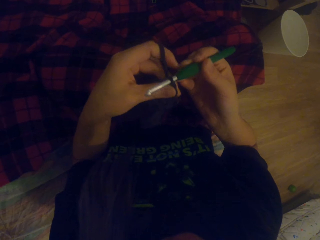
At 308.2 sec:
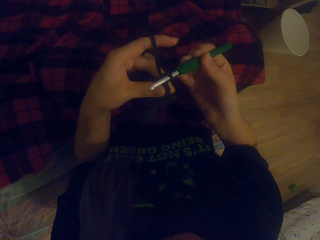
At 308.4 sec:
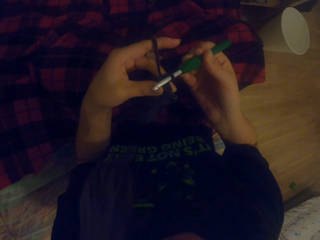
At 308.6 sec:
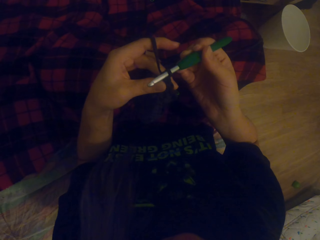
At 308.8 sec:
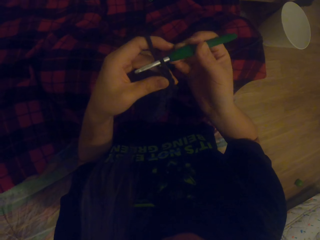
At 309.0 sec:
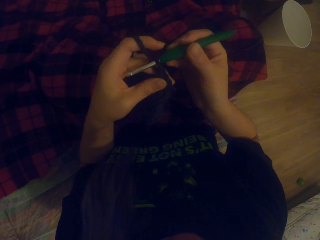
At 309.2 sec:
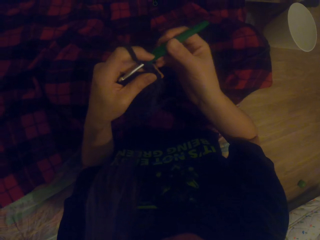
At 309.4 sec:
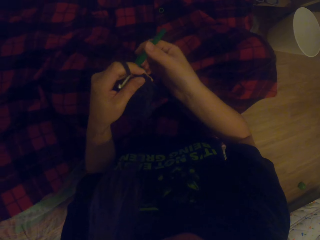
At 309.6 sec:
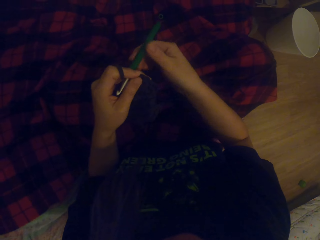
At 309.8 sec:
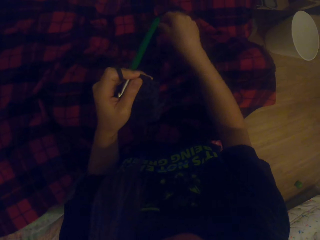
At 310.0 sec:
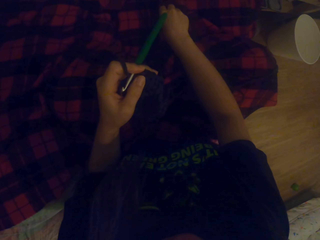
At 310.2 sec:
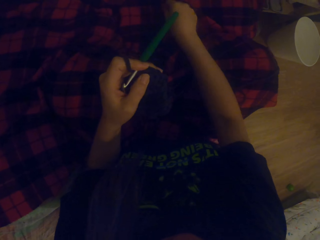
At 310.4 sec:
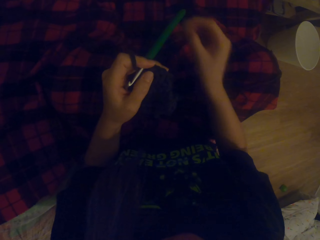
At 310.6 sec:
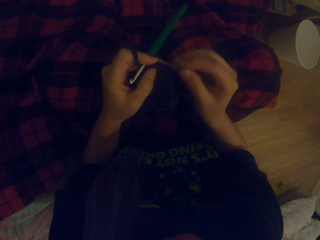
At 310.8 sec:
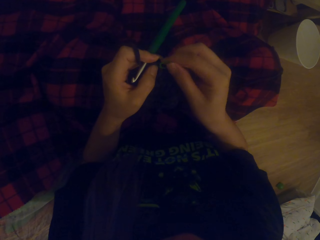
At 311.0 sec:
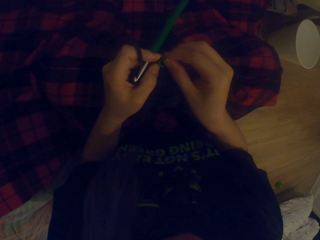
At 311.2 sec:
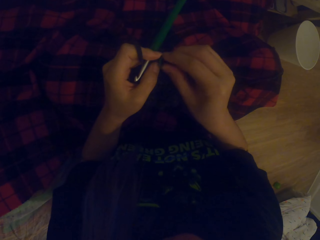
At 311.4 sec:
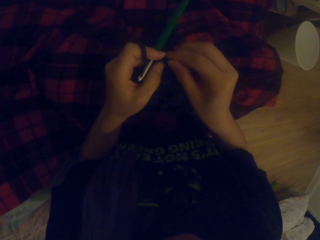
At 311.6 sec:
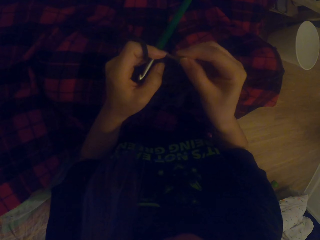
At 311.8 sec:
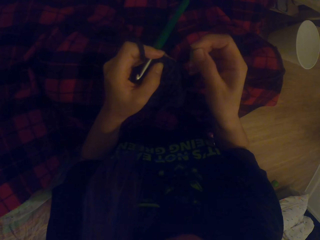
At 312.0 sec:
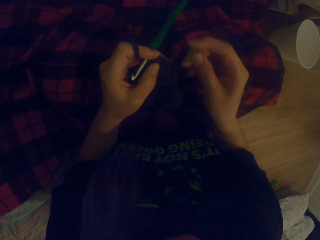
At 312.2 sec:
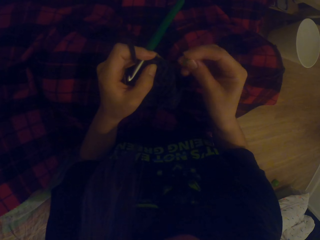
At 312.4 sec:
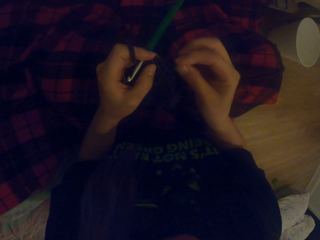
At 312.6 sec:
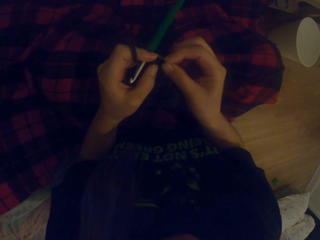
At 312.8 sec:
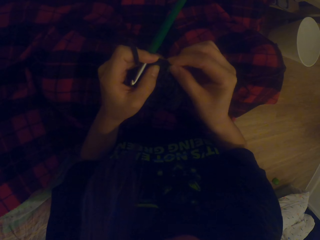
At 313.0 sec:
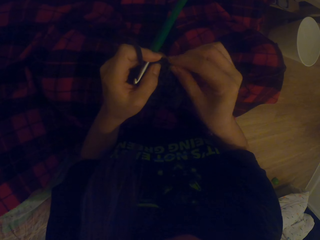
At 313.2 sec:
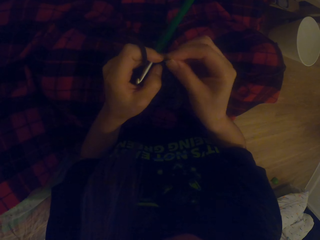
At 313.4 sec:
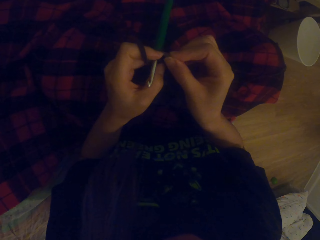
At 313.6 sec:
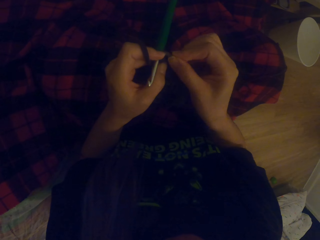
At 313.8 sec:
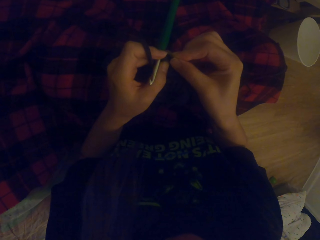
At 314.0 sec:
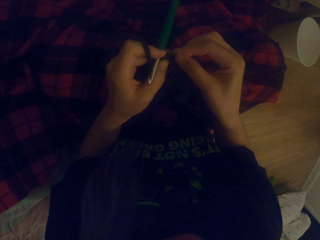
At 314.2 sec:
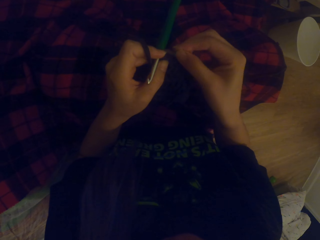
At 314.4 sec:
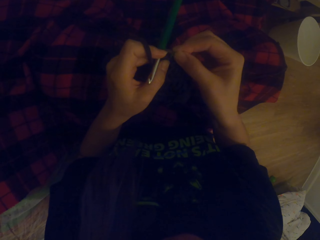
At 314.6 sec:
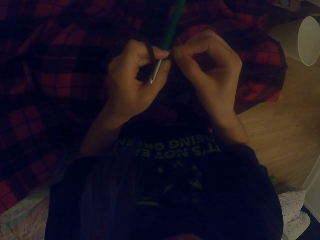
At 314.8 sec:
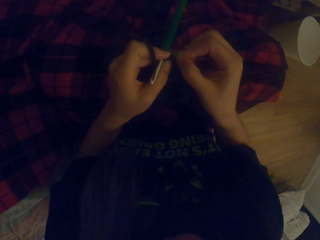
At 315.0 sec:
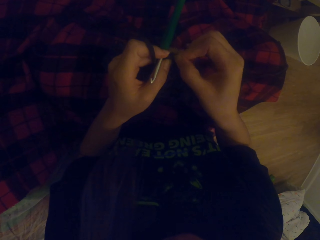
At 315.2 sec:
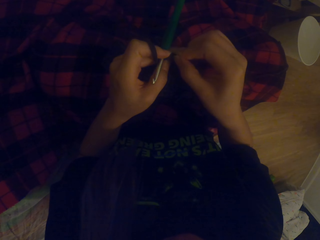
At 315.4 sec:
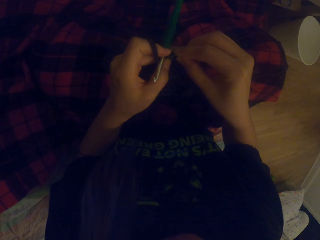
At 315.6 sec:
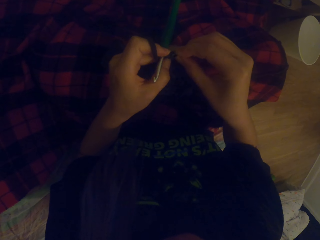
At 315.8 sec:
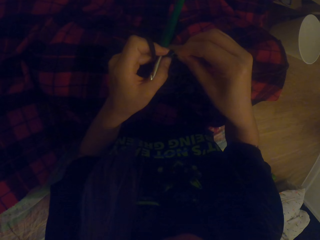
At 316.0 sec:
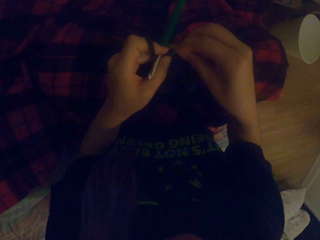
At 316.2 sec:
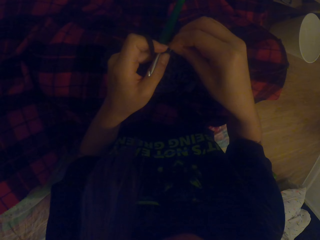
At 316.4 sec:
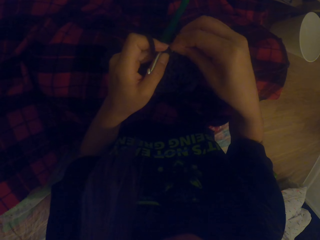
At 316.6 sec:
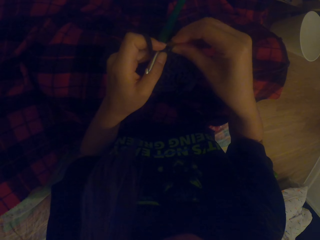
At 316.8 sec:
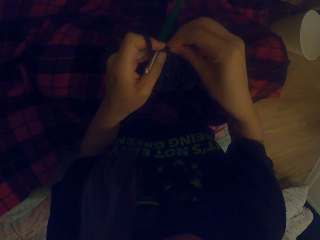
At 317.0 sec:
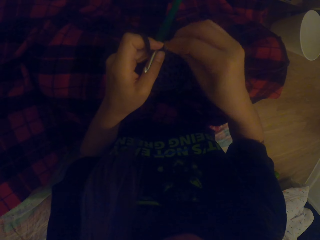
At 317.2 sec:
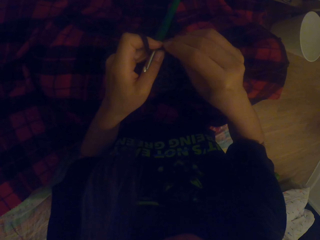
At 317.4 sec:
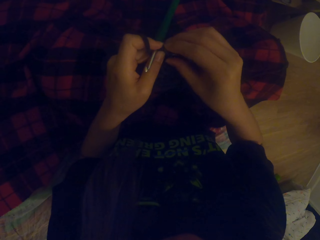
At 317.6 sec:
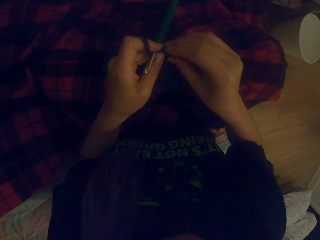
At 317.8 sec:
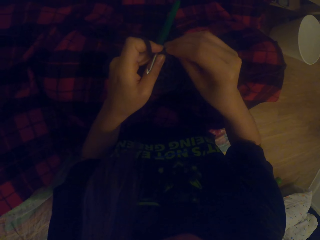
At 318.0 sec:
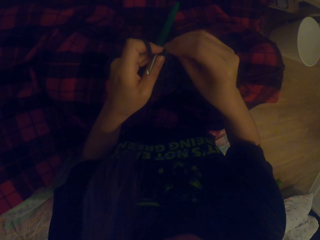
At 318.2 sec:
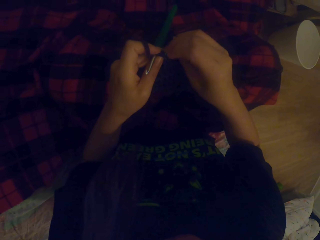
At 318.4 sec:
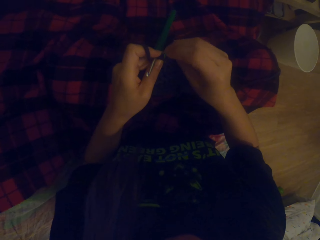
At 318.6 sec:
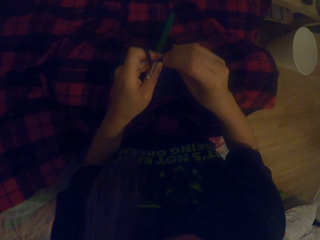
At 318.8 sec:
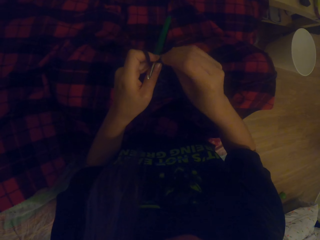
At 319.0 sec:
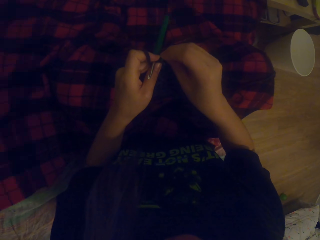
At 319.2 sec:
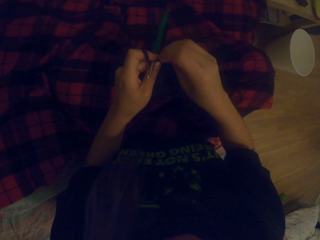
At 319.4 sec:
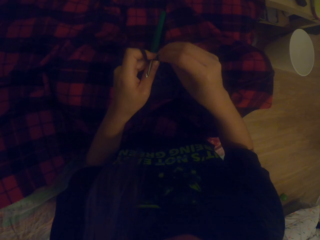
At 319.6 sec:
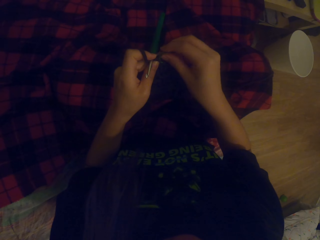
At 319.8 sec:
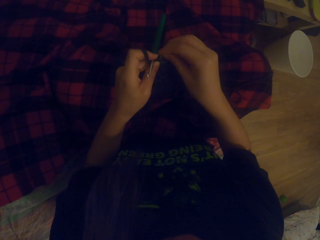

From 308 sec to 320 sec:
The camera wearer picks a small rubber band from the cloth. They attach the small rubber band to the fabric.

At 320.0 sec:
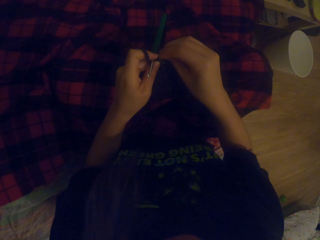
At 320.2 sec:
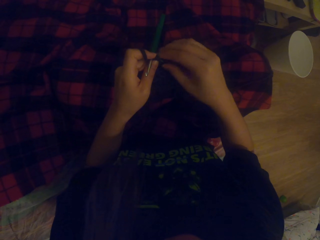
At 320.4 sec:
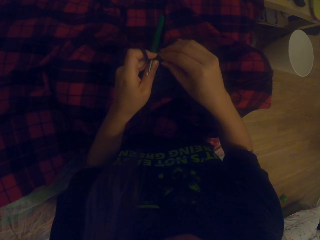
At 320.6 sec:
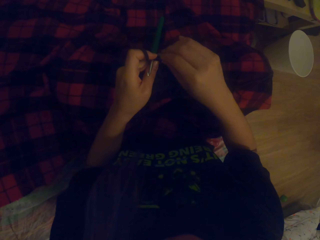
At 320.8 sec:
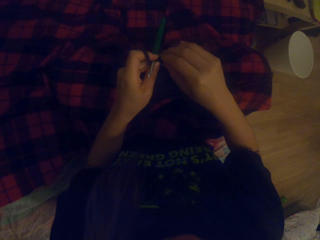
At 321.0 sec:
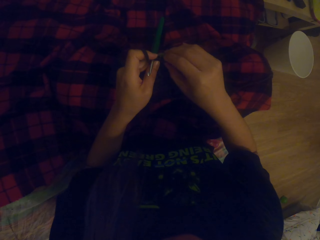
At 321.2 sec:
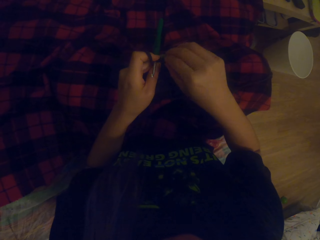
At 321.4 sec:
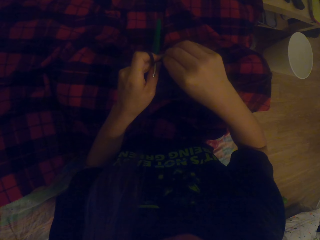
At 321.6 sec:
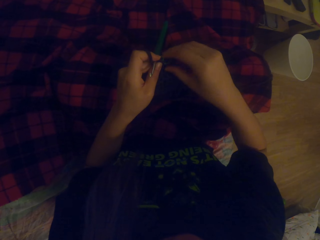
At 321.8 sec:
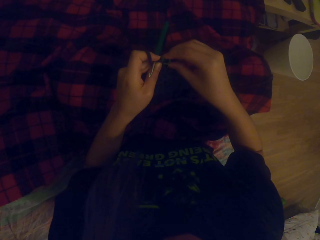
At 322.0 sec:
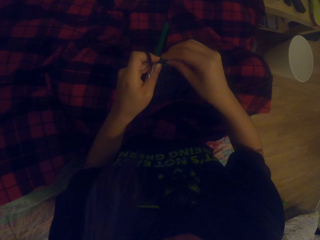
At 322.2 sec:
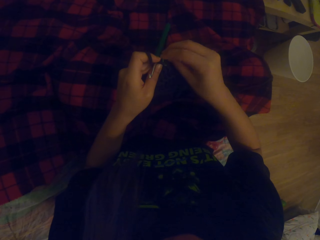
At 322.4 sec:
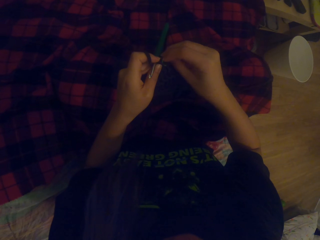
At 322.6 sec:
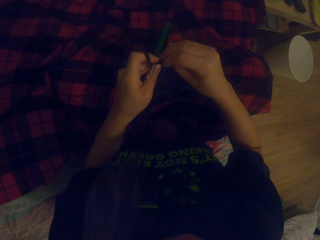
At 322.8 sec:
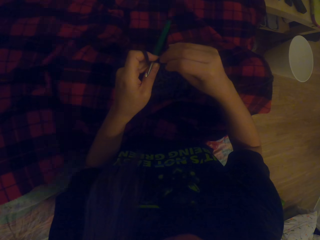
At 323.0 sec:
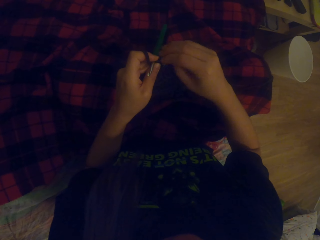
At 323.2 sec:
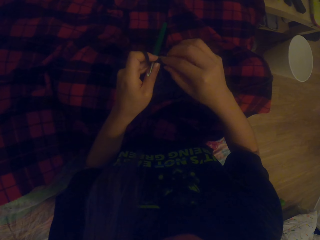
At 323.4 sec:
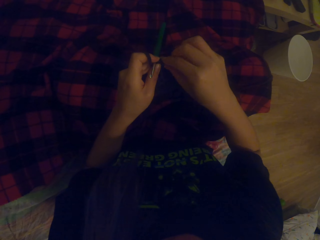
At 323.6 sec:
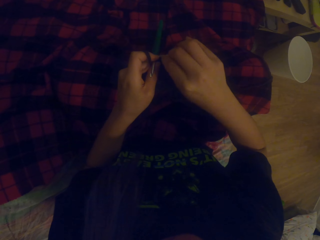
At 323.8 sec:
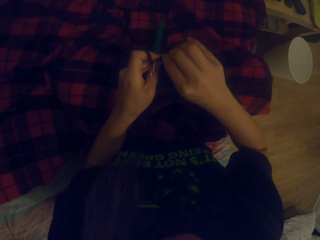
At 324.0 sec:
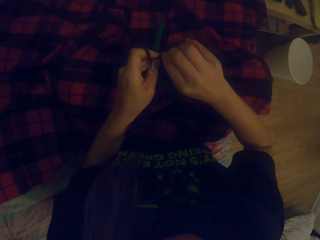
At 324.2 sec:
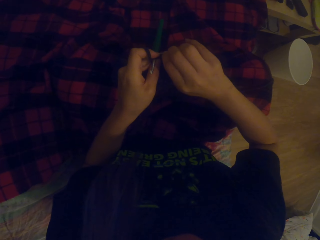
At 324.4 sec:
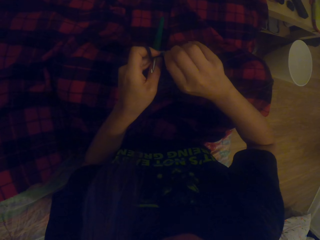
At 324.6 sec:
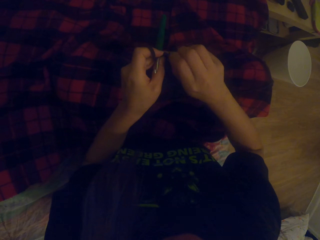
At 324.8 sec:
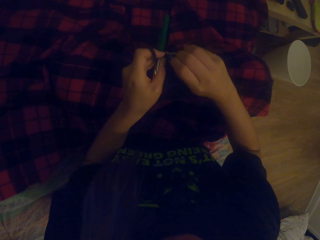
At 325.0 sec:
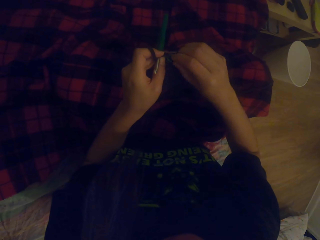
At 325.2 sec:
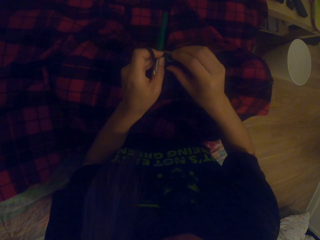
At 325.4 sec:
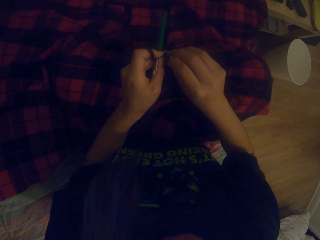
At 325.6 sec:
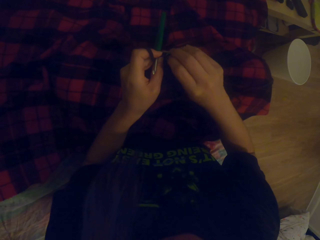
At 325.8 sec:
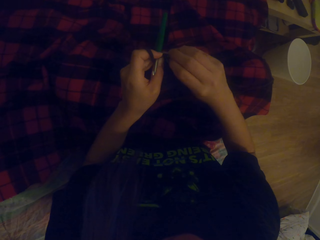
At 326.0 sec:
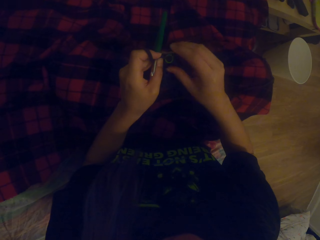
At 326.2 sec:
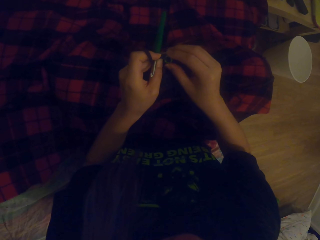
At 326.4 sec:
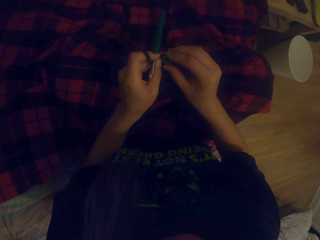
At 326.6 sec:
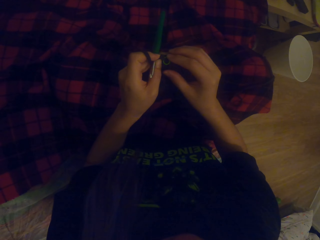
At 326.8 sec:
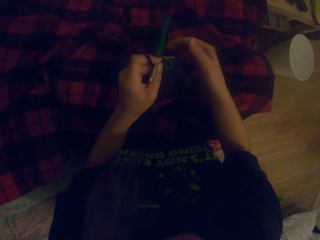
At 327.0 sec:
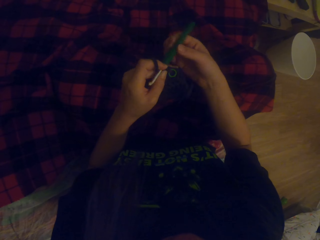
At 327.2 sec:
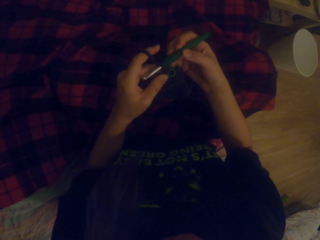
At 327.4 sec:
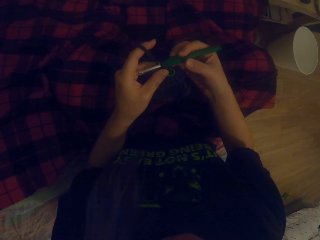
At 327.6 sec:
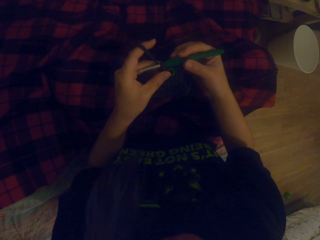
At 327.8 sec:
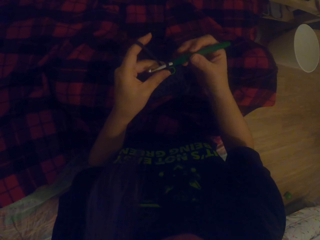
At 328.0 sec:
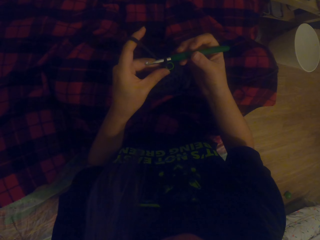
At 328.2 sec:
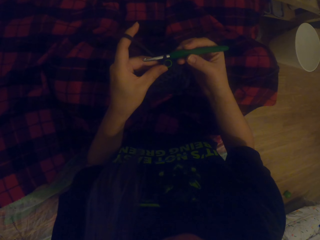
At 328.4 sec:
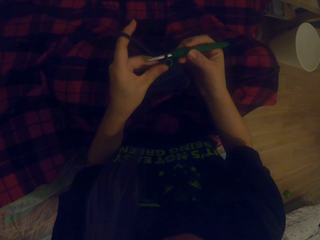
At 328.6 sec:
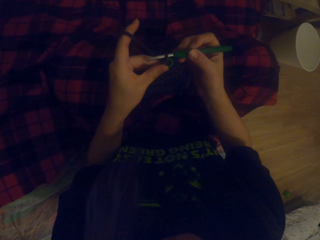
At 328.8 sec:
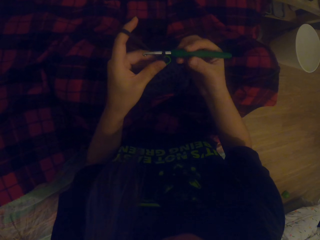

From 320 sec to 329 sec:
The camera wearer knits the fabric with the hooked needle.
